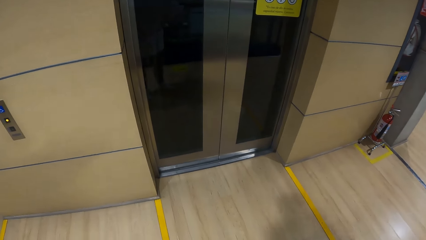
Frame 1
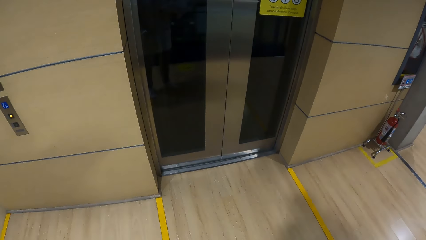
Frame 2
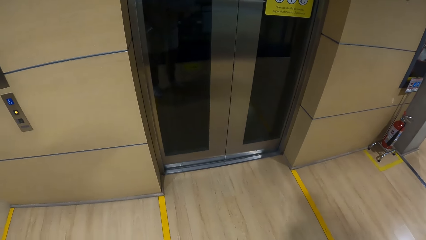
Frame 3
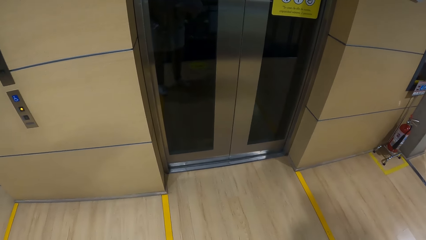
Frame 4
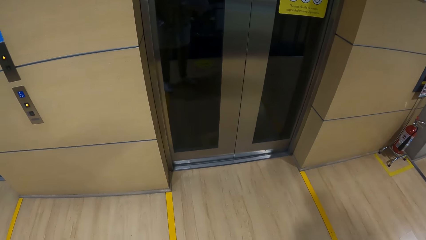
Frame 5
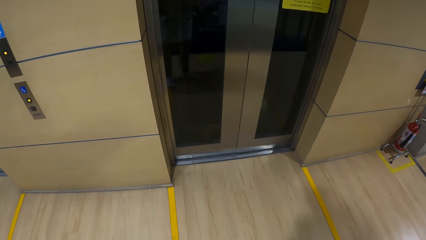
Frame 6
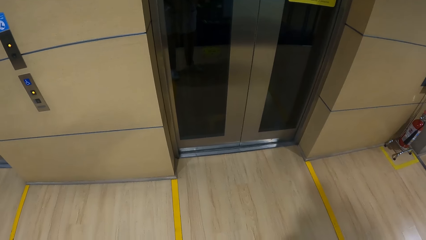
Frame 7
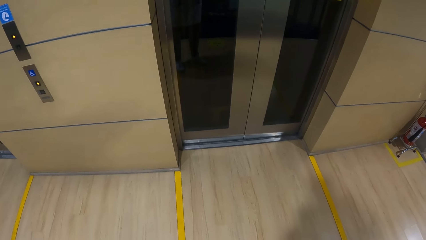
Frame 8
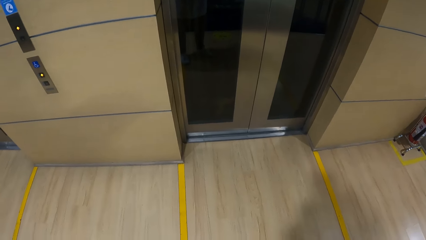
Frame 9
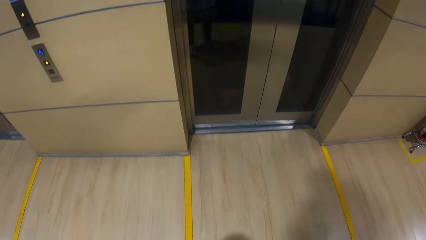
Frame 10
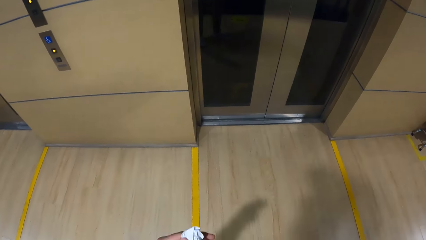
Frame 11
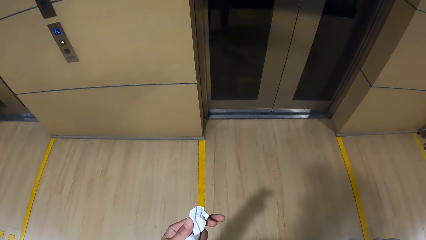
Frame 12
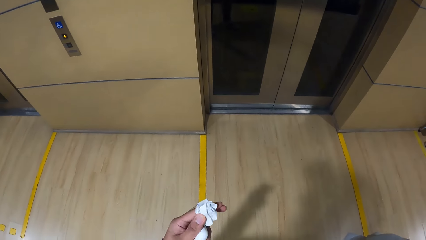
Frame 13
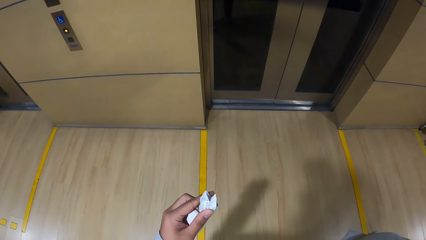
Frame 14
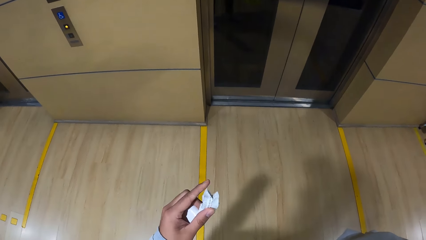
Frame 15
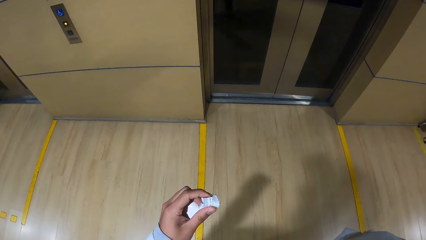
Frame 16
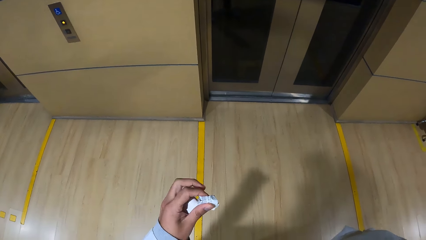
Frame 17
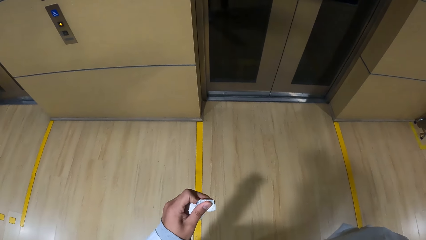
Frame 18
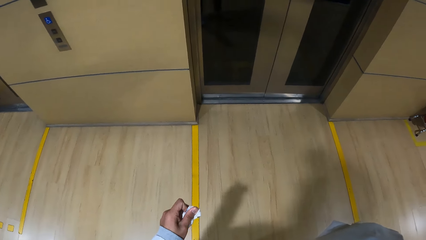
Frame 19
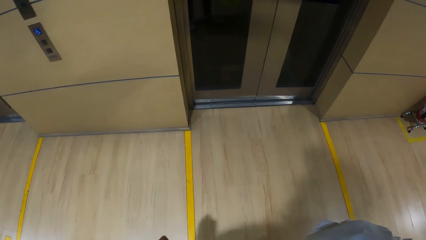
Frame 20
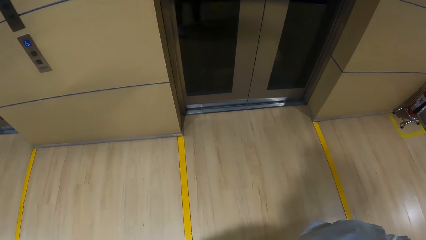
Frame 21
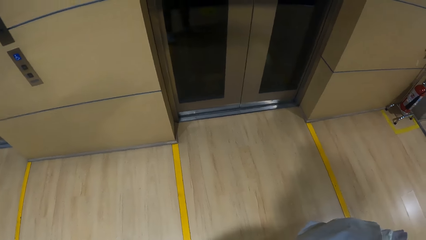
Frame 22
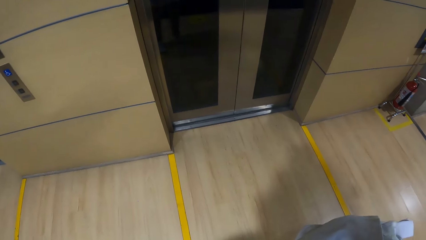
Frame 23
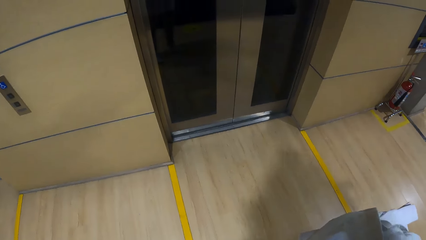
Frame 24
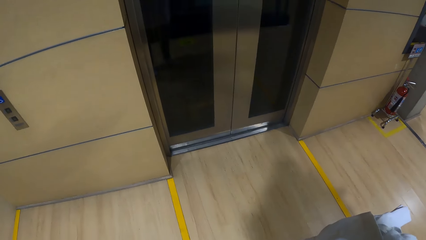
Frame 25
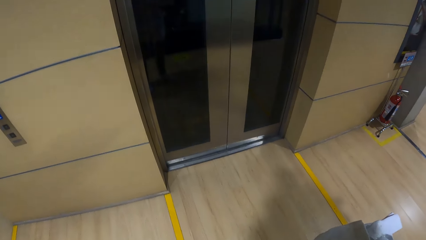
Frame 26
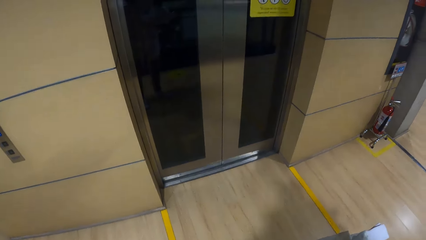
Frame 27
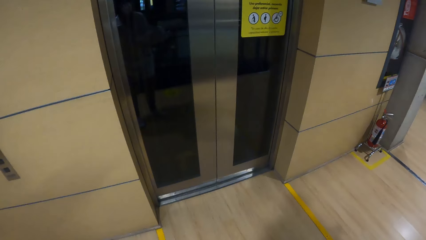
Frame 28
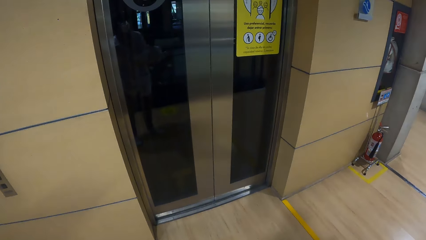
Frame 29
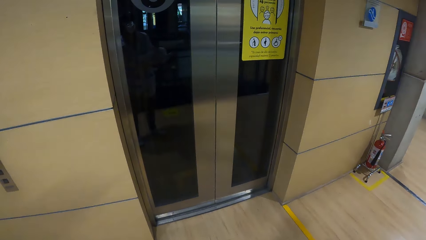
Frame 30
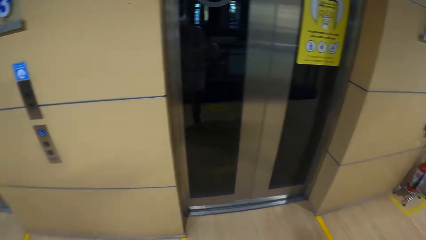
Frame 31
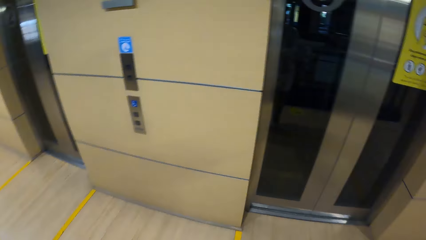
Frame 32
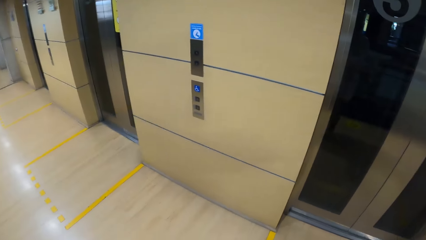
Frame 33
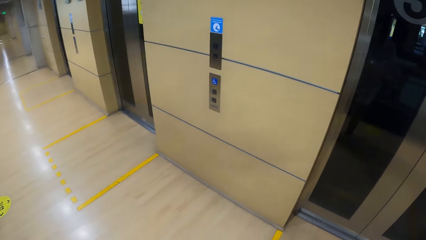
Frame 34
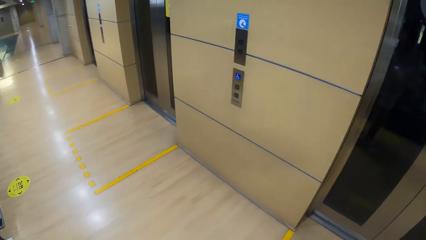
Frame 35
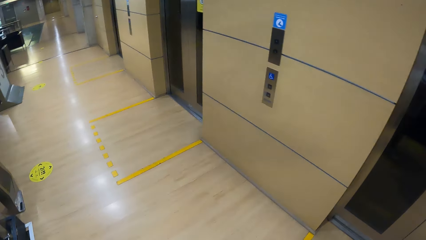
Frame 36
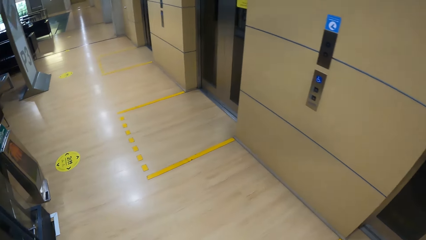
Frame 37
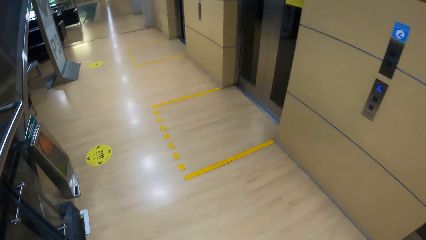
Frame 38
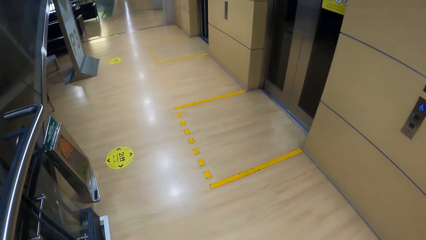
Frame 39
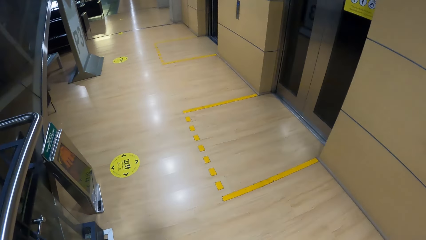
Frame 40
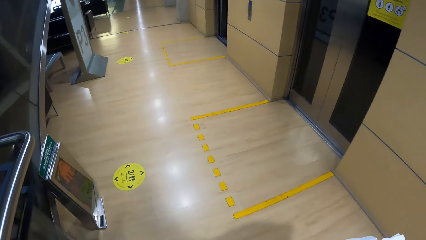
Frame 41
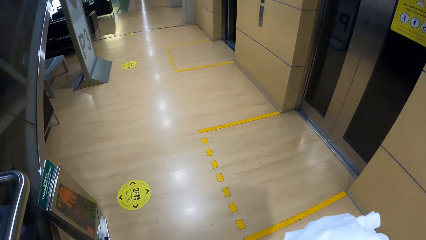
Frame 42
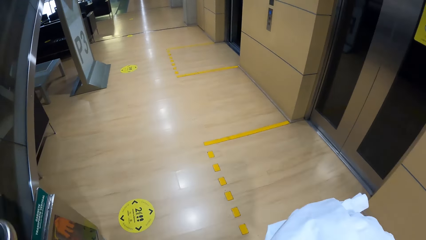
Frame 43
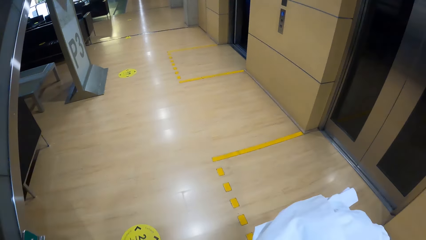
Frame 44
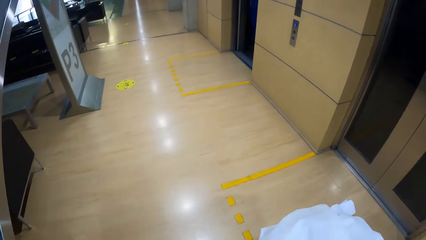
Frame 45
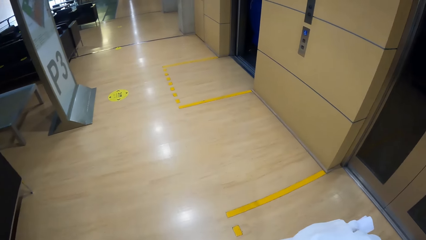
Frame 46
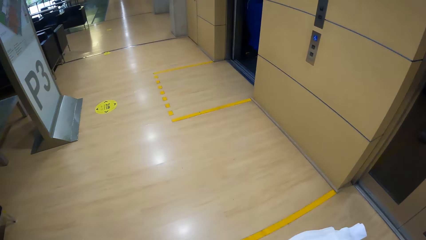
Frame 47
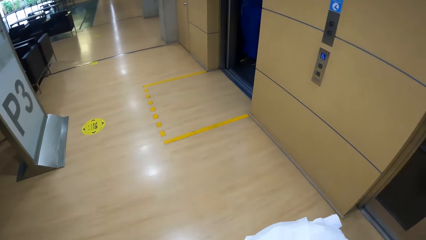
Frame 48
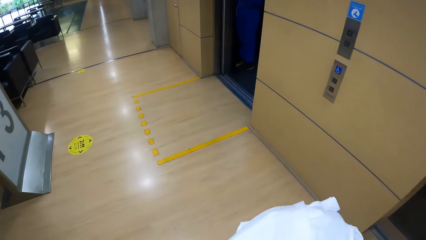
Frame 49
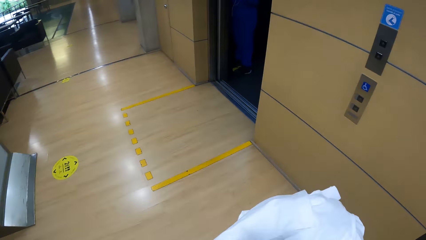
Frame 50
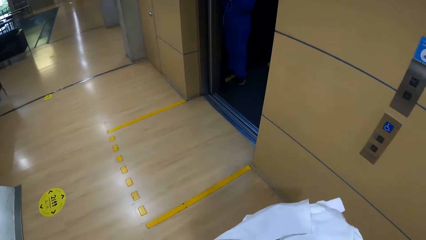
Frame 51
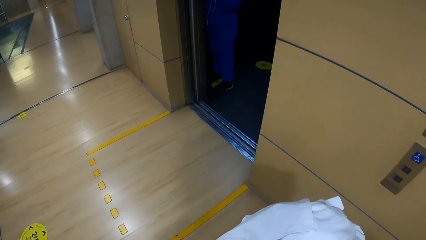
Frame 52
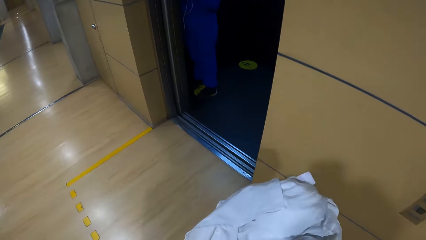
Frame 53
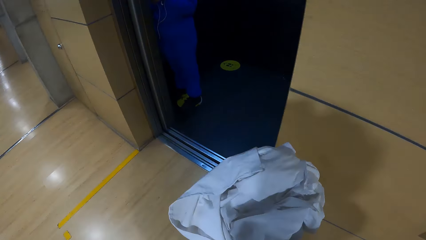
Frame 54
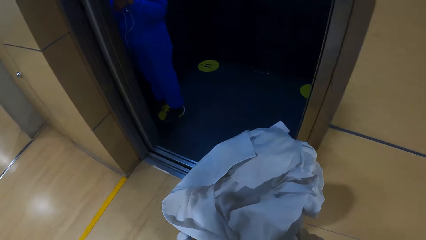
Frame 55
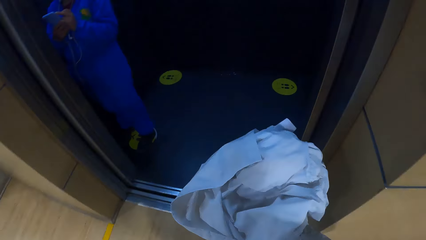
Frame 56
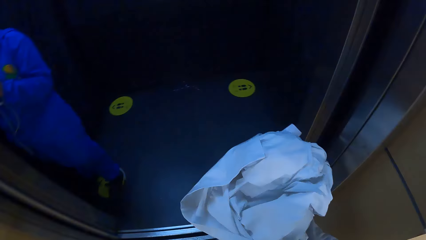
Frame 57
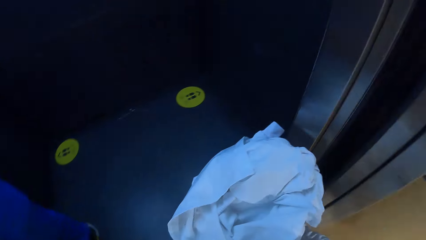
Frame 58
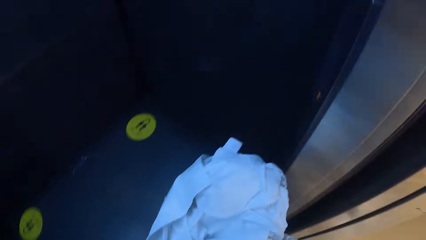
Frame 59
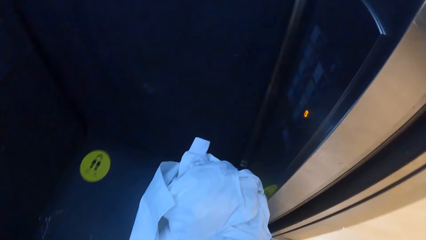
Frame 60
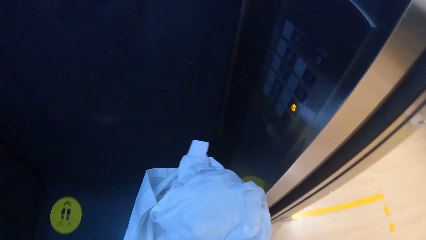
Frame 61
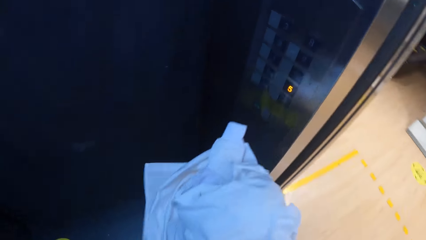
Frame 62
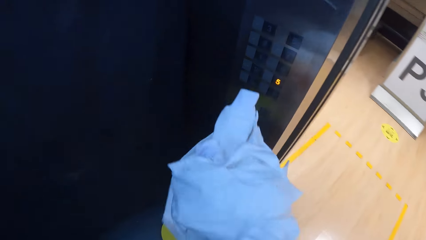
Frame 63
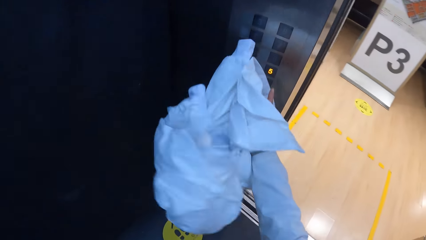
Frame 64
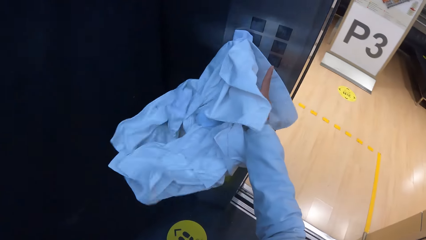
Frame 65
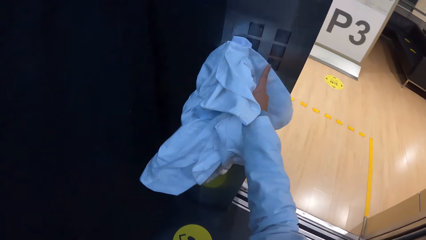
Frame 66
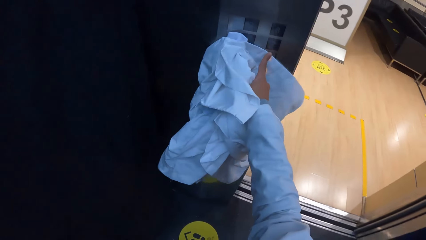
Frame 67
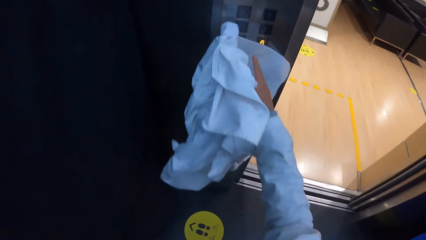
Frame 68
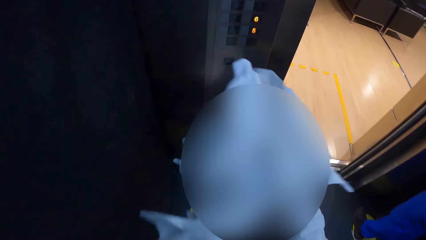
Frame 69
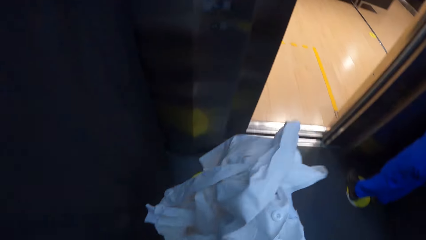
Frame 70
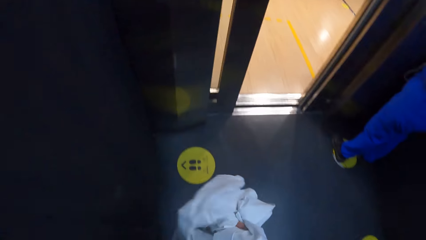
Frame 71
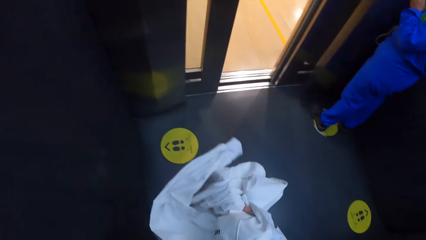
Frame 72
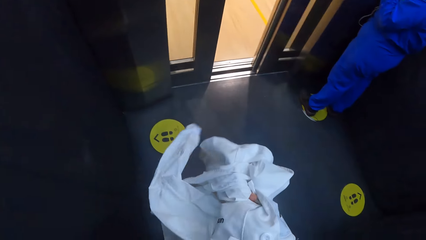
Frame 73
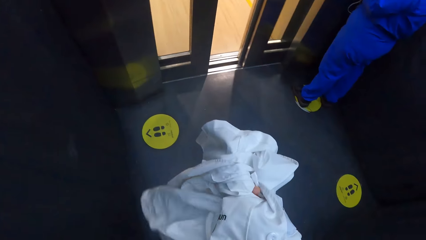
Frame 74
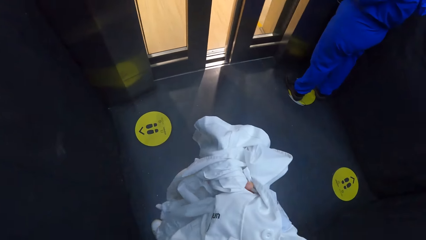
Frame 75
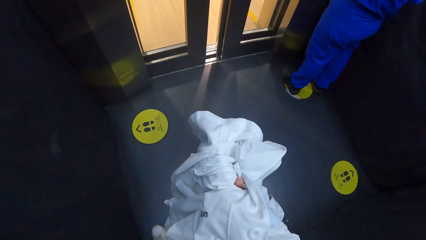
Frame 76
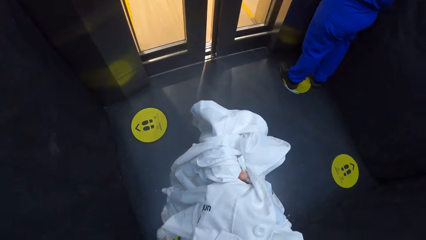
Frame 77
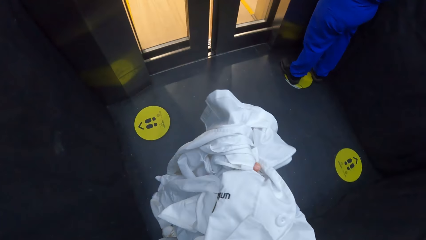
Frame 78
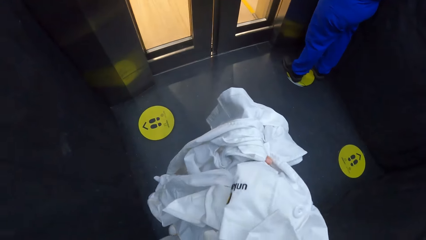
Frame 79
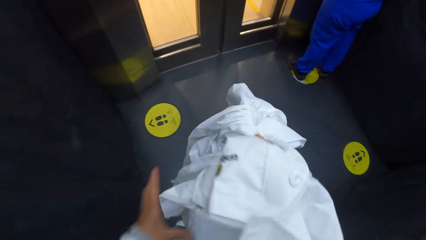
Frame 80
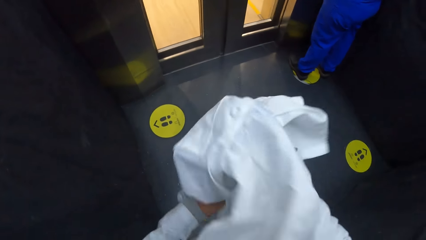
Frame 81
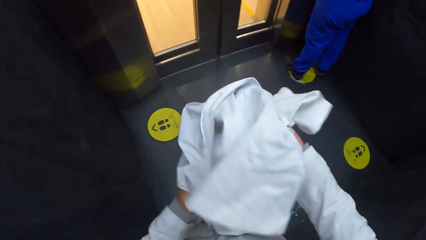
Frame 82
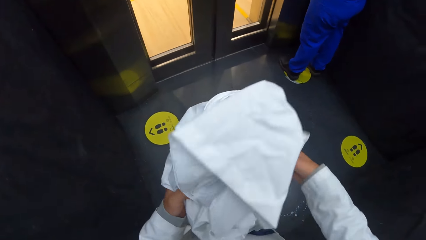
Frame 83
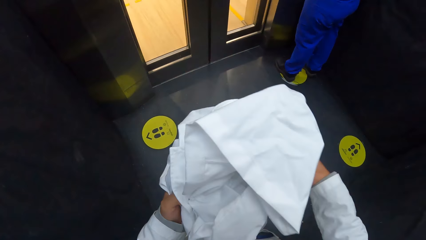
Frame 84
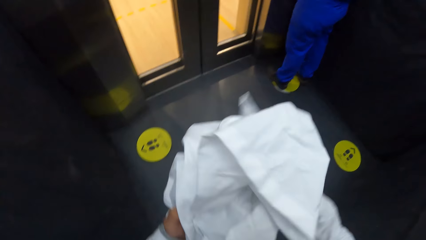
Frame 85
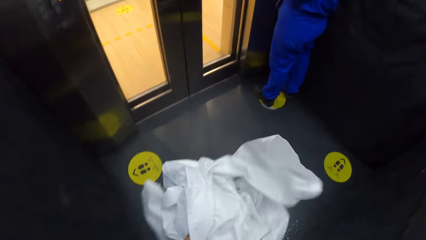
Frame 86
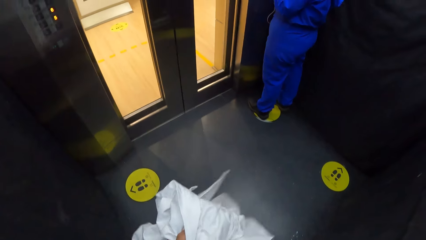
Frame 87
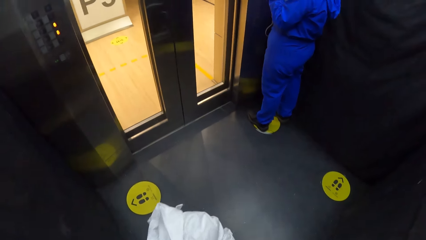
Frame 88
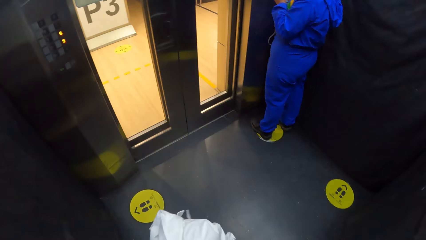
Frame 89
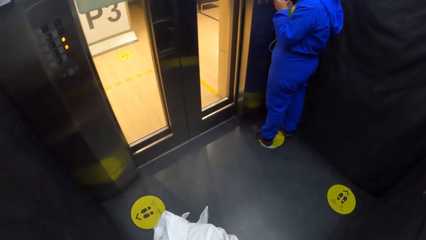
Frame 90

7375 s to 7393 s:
The camera wearer folds a paper in her left hand. She looks at the paper. She walks to an elevator. She enters the lift. She pushes the elevator button with her right hand. She holds the lab coat with both hands. She looks at the cloth.
